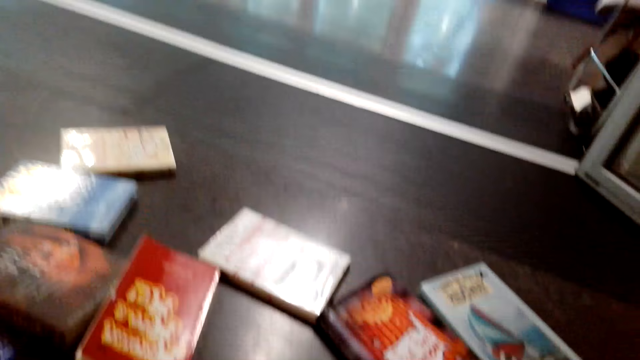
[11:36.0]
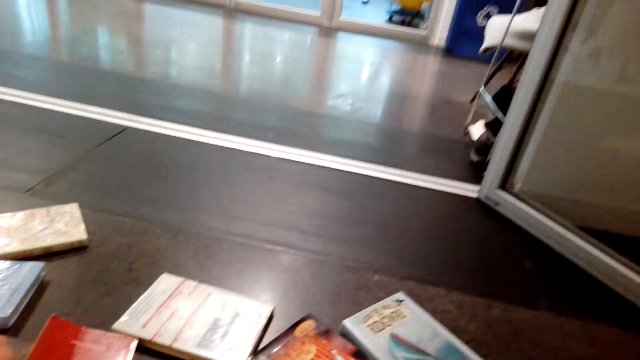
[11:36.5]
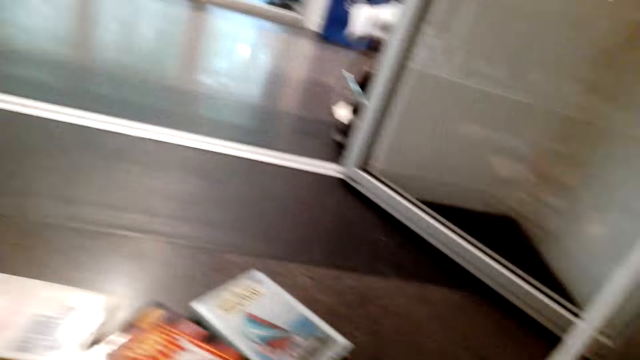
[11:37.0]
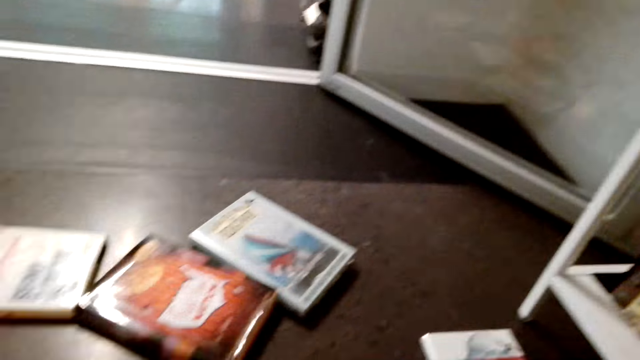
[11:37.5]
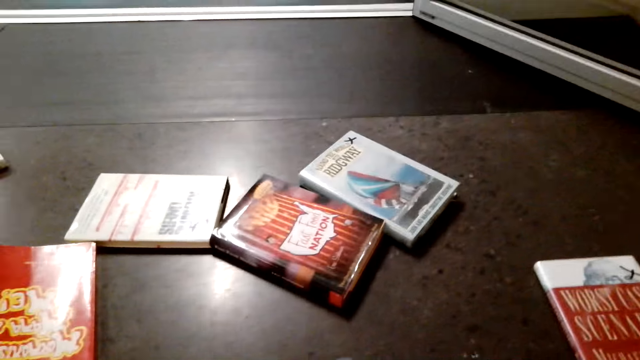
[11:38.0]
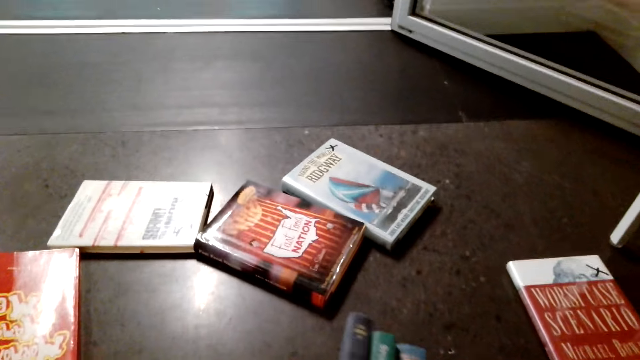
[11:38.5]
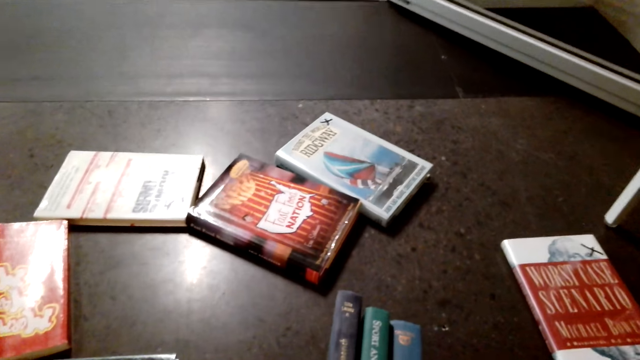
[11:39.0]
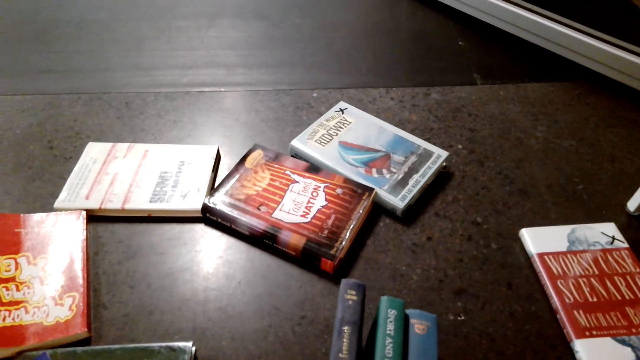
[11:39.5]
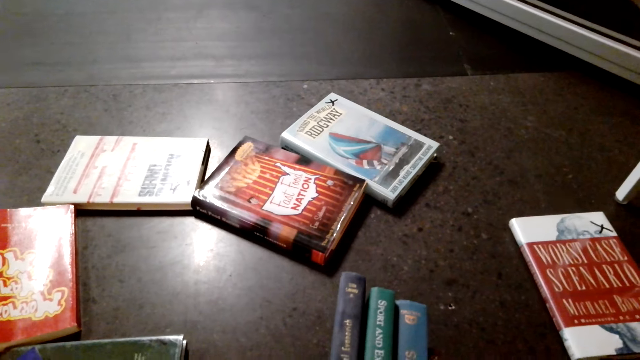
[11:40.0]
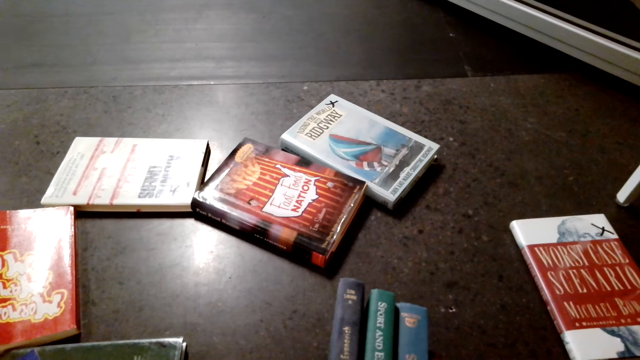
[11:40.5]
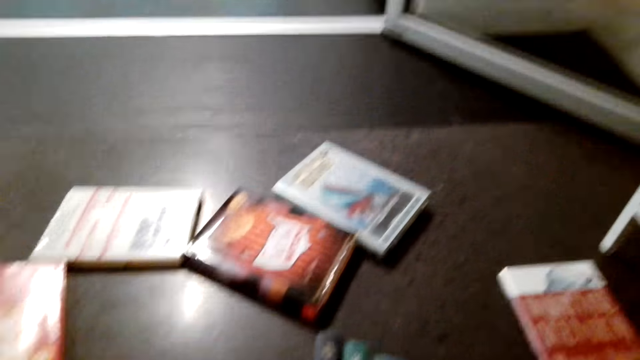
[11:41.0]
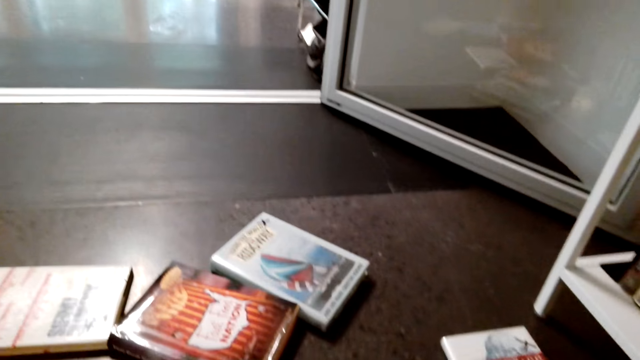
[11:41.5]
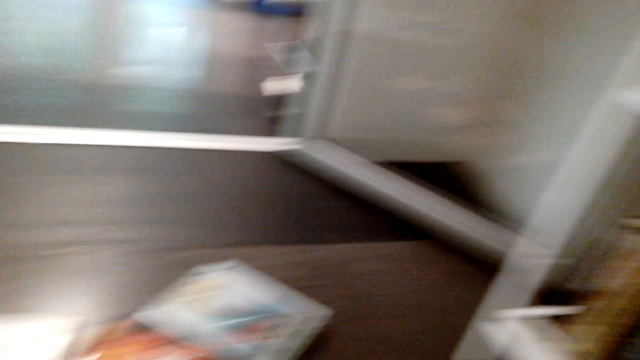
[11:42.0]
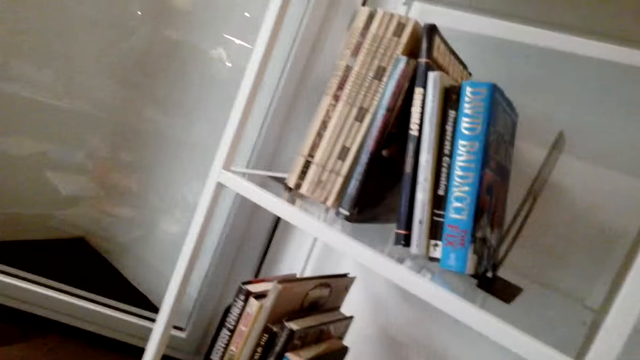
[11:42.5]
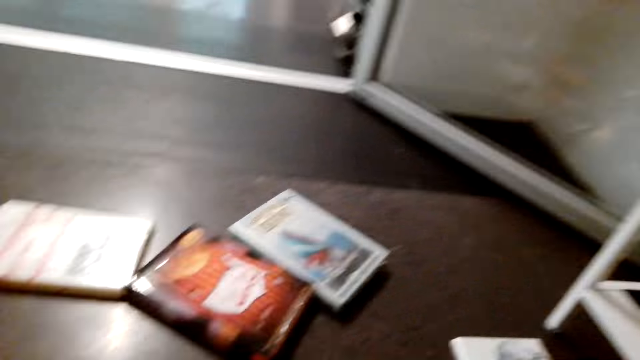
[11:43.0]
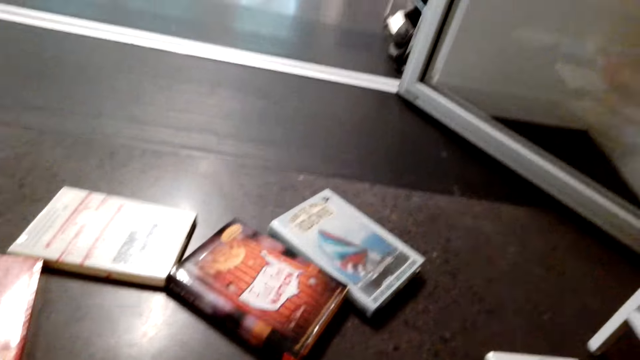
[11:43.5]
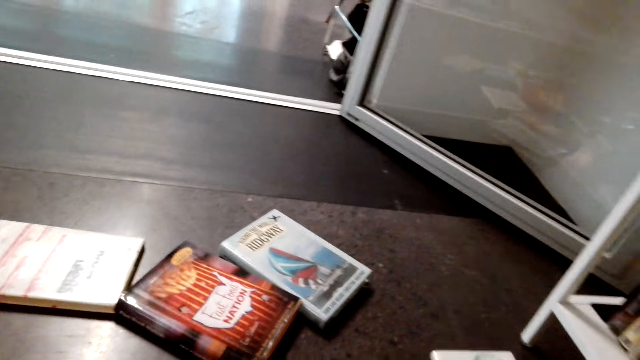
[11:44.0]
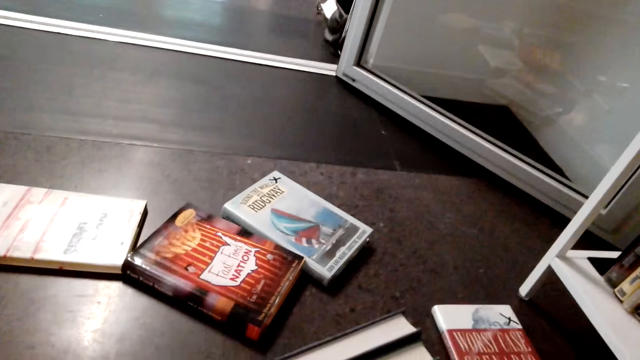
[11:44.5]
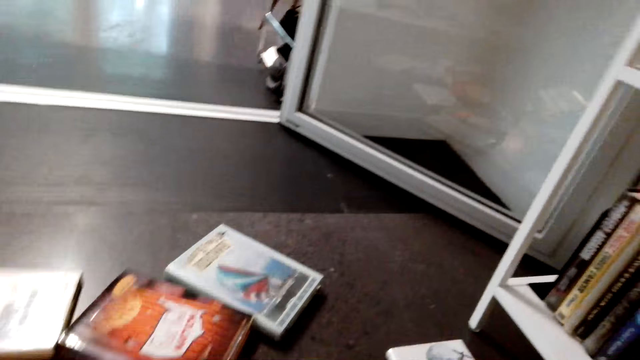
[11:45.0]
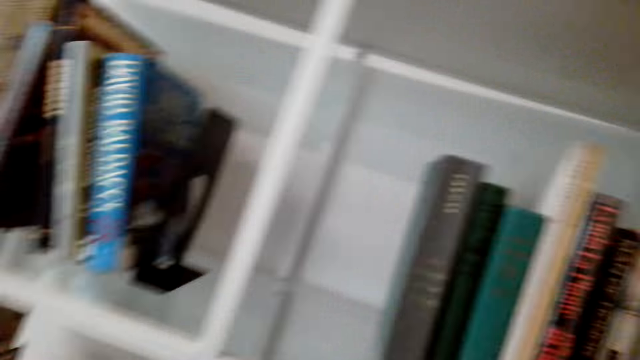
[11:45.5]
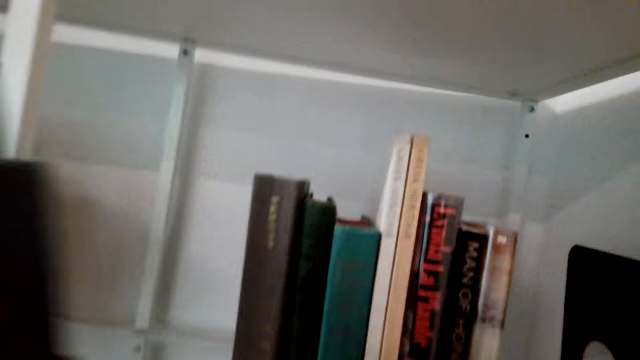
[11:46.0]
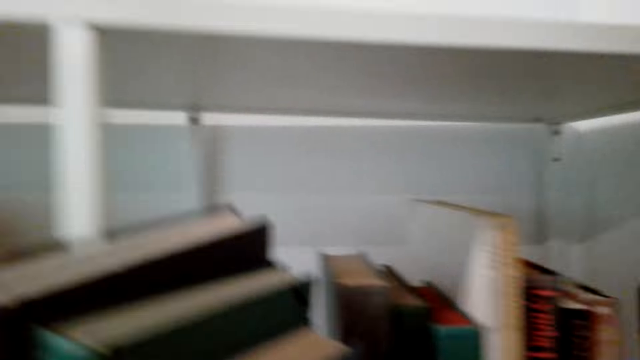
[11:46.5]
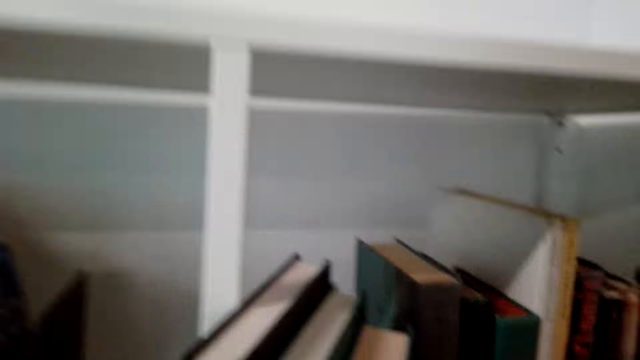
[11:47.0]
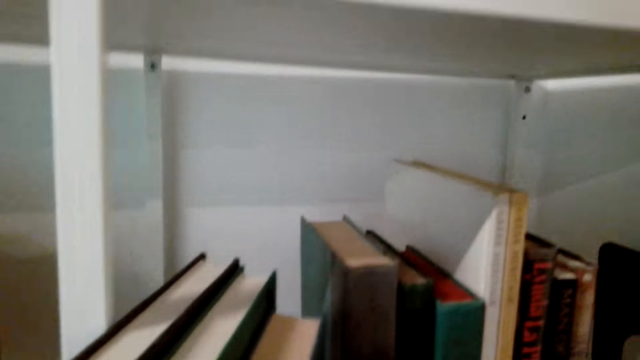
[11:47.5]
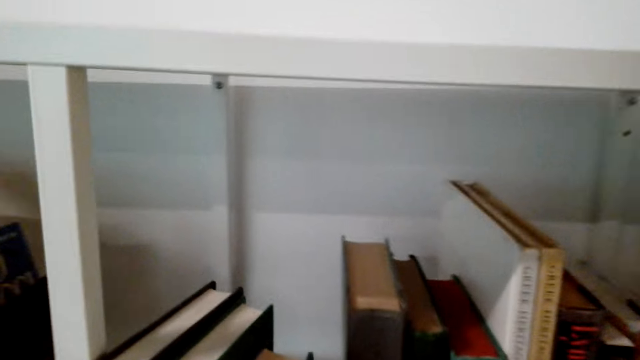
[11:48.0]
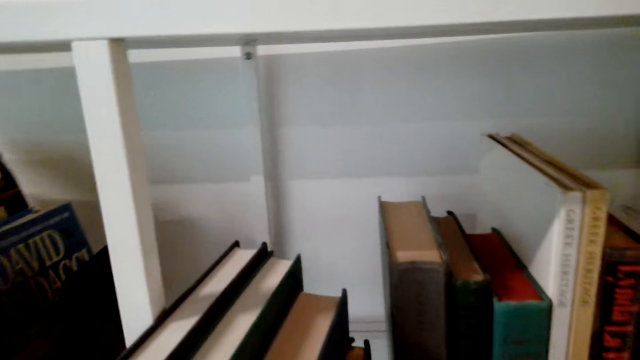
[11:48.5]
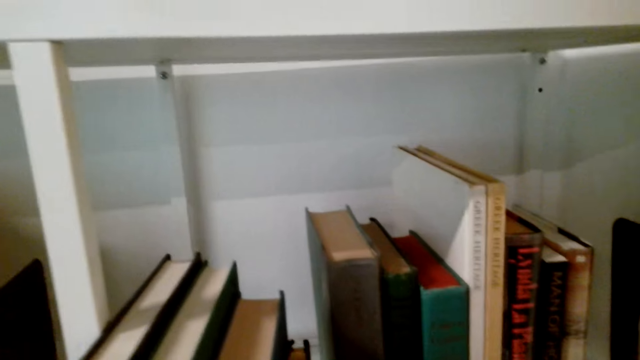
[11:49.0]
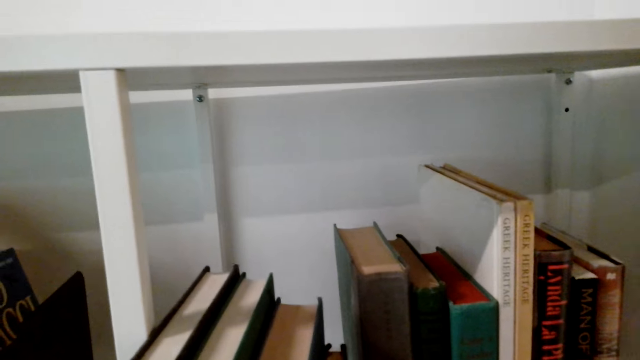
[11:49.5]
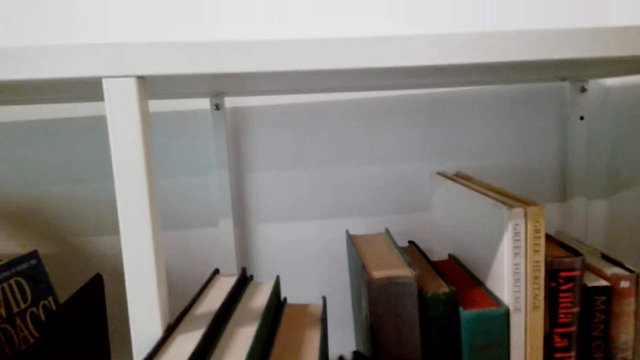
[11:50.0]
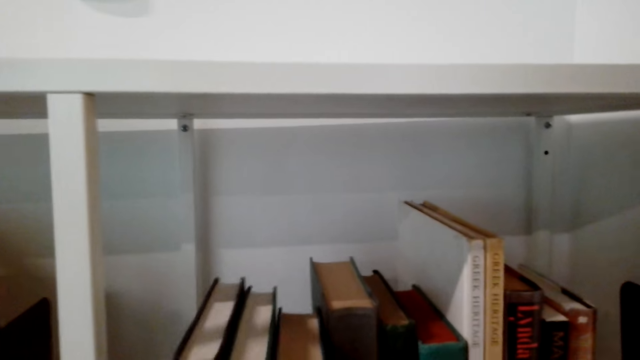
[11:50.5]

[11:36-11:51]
The camera wearer arranges novels on the floor. They turn around. They arrange the novels in the cabinet.

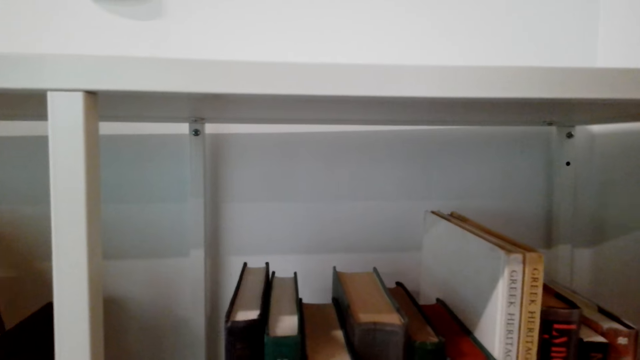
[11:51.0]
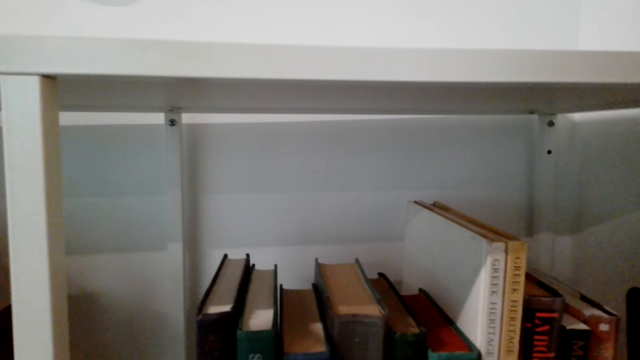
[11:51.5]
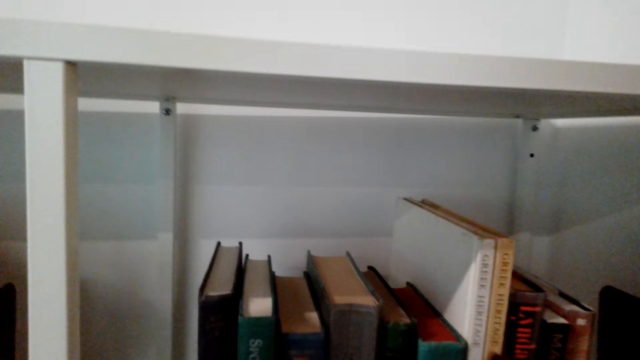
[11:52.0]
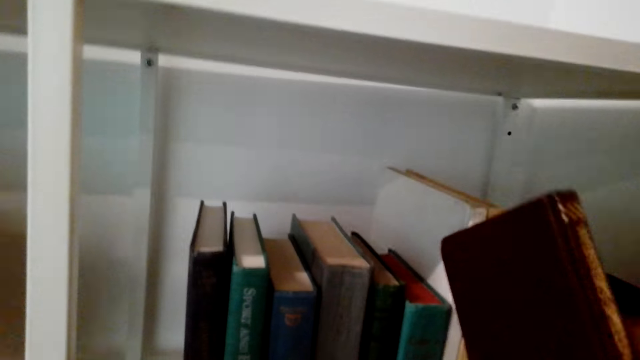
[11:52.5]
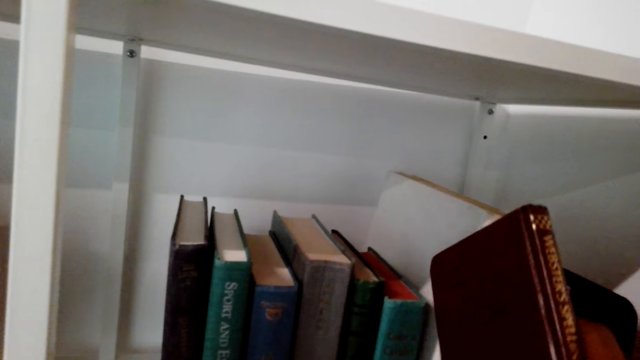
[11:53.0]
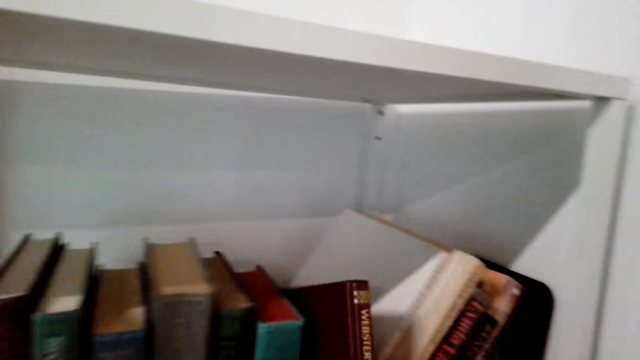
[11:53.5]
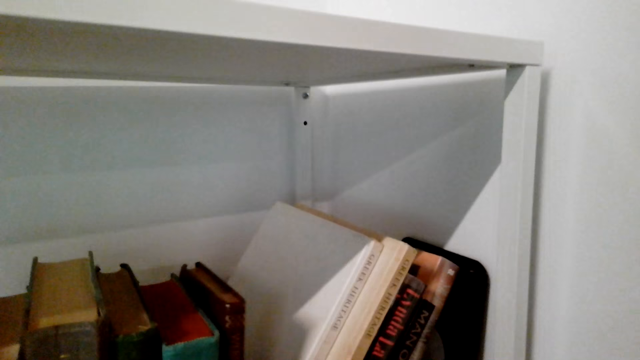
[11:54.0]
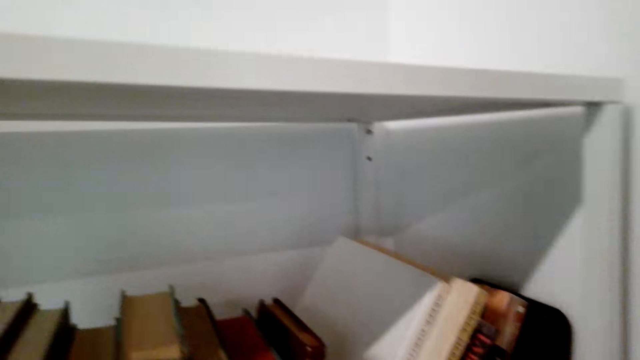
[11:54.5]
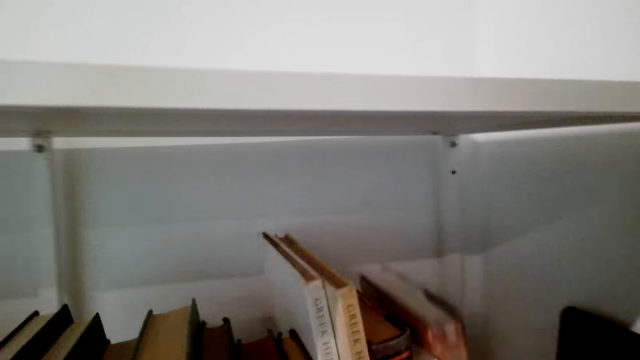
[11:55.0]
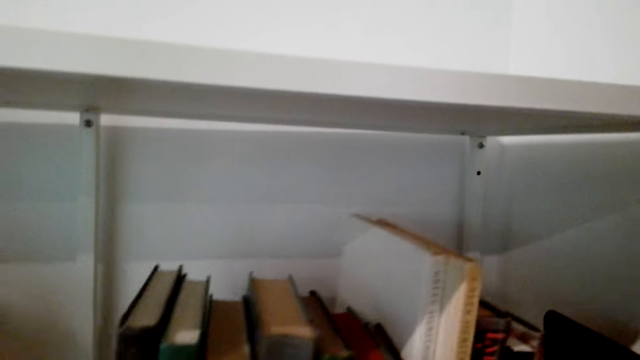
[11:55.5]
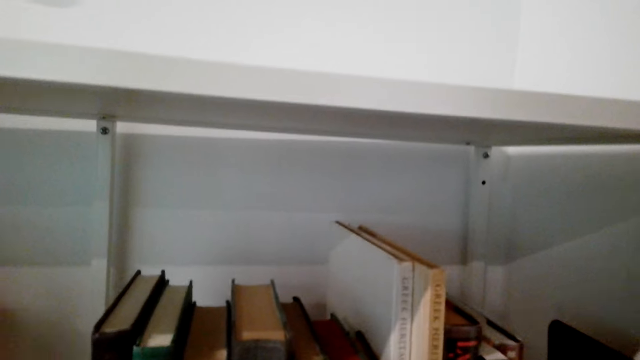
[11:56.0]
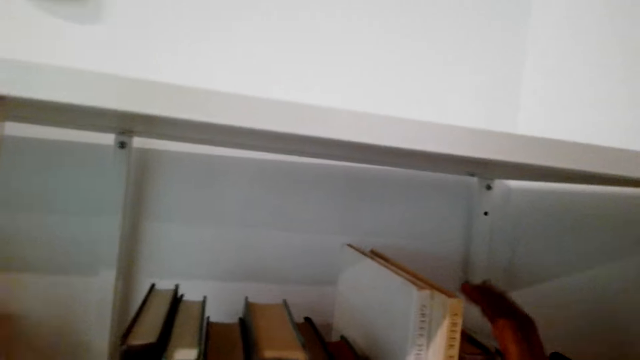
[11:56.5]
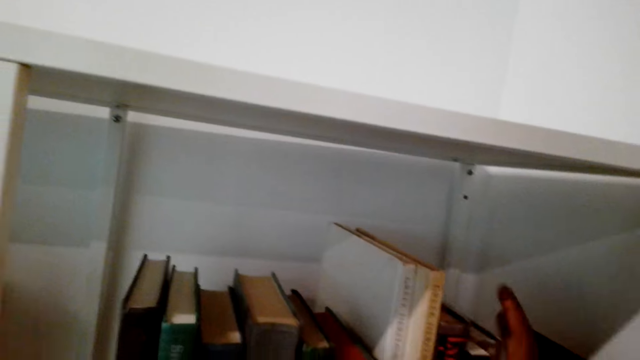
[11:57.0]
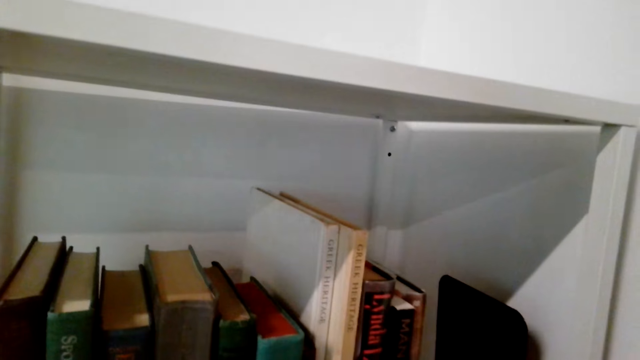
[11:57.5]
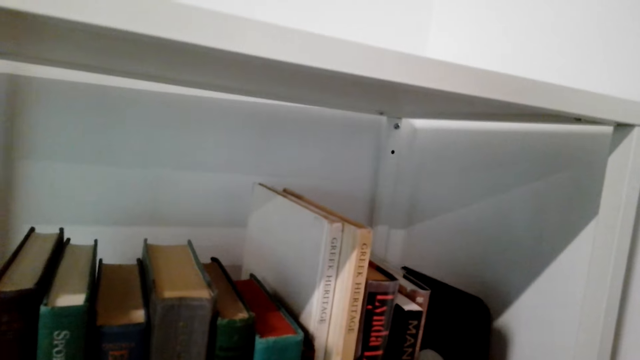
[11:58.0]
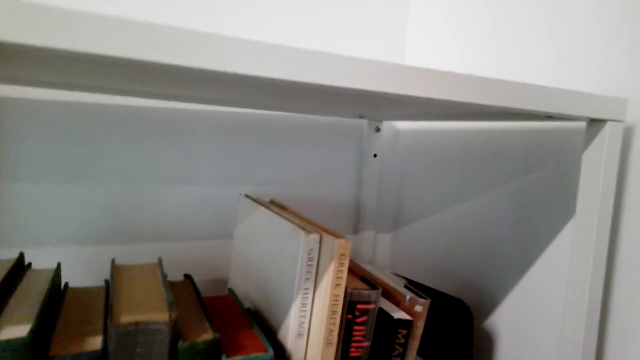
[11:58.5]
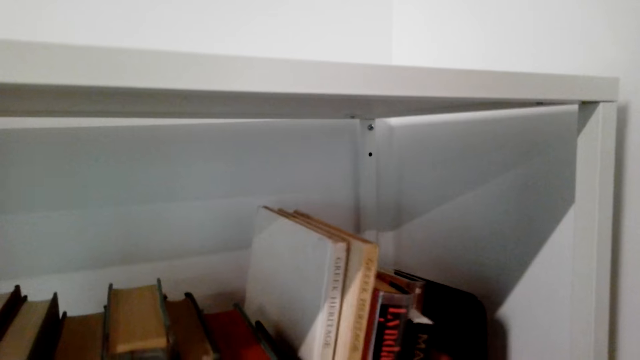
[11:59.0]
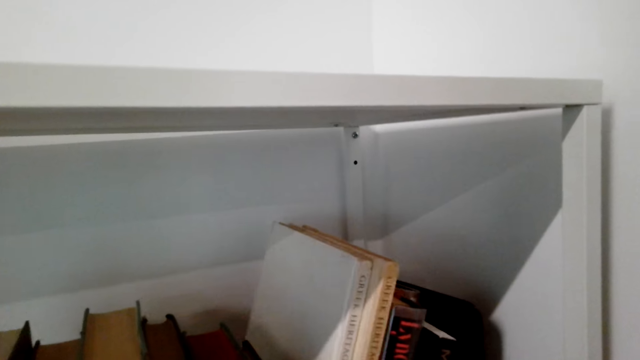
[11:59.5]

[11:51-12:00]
Some novels fall. The camera wearer arranges the novels.
